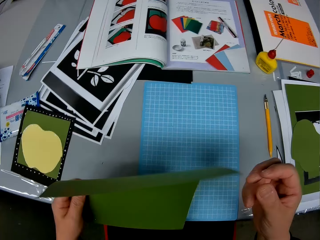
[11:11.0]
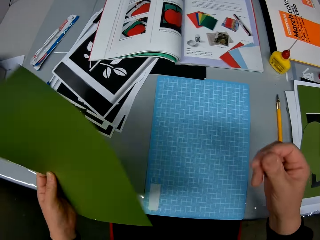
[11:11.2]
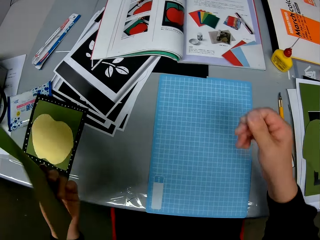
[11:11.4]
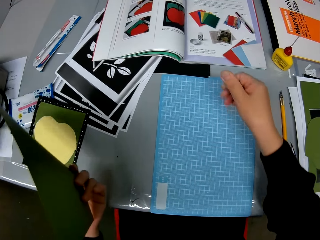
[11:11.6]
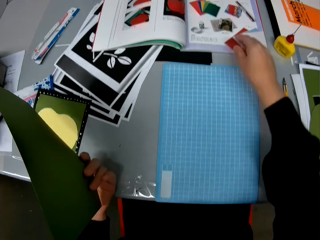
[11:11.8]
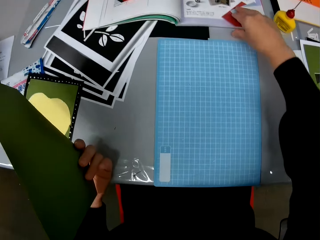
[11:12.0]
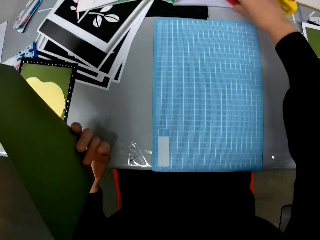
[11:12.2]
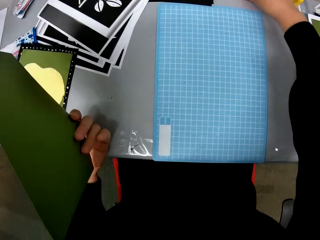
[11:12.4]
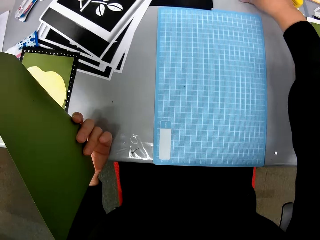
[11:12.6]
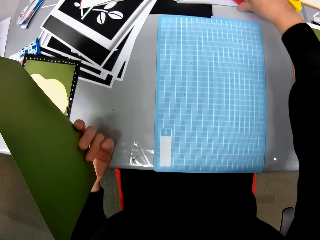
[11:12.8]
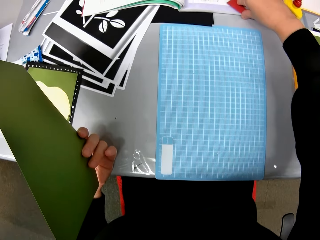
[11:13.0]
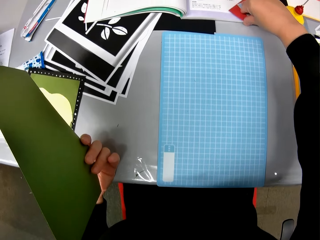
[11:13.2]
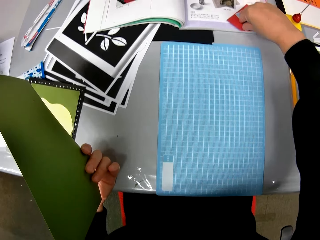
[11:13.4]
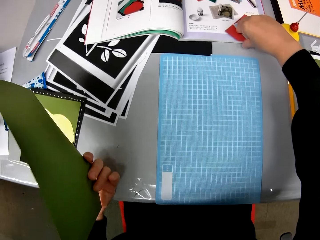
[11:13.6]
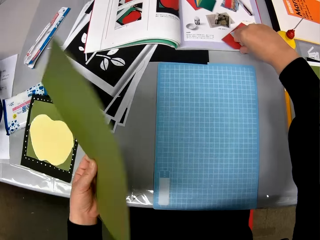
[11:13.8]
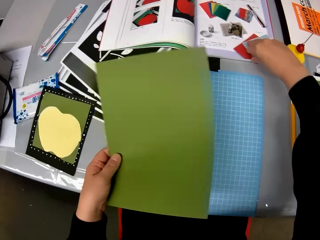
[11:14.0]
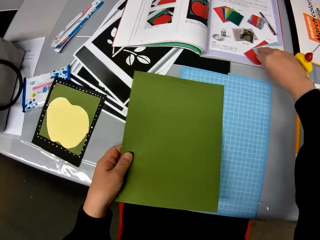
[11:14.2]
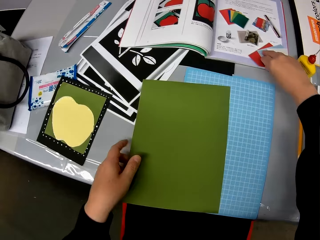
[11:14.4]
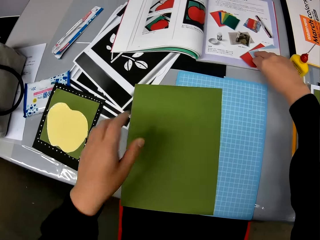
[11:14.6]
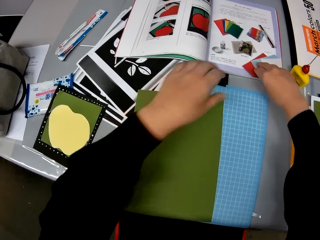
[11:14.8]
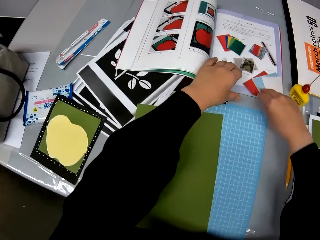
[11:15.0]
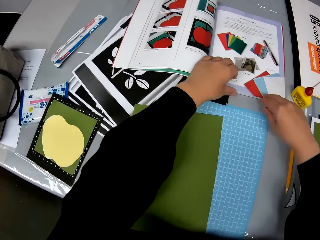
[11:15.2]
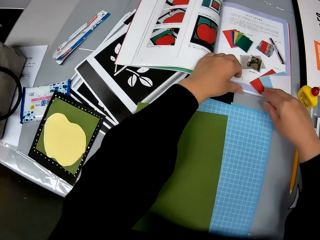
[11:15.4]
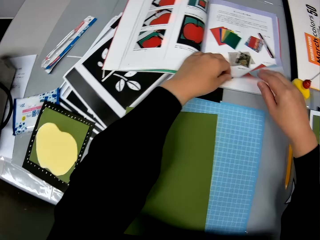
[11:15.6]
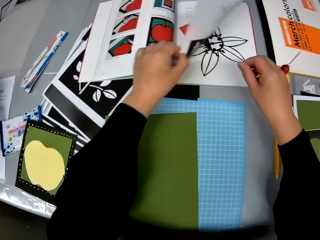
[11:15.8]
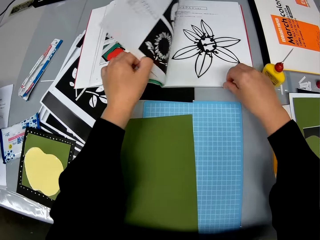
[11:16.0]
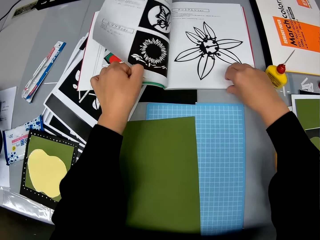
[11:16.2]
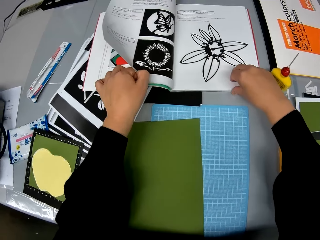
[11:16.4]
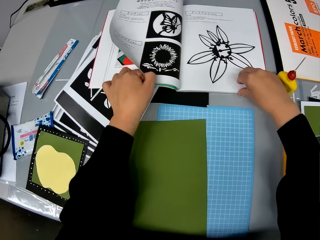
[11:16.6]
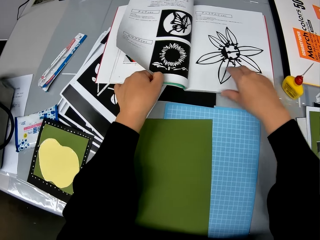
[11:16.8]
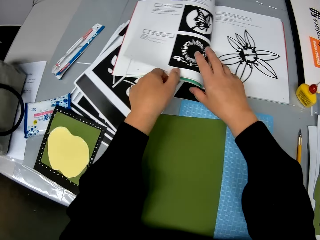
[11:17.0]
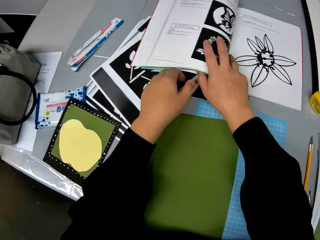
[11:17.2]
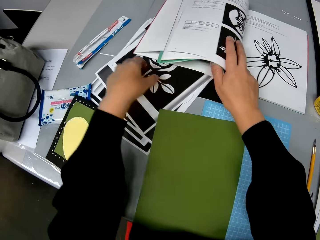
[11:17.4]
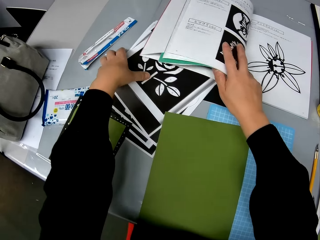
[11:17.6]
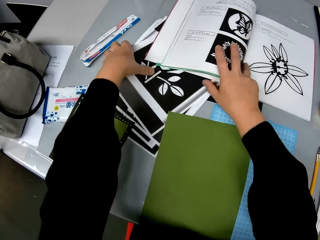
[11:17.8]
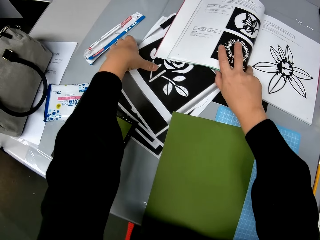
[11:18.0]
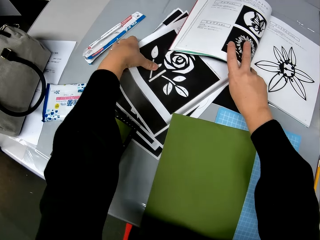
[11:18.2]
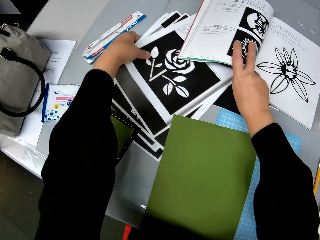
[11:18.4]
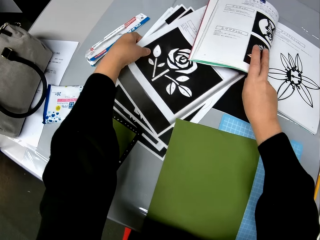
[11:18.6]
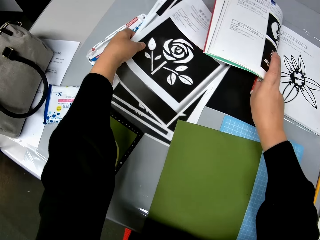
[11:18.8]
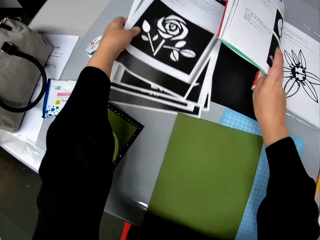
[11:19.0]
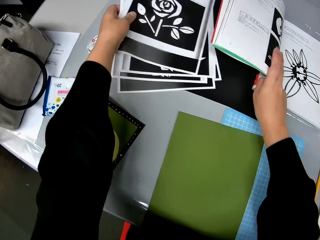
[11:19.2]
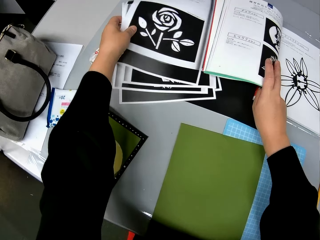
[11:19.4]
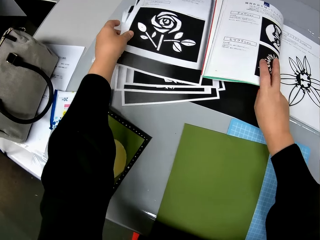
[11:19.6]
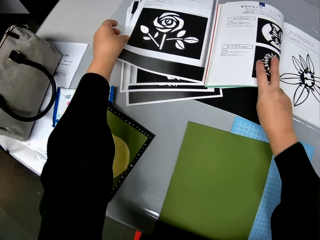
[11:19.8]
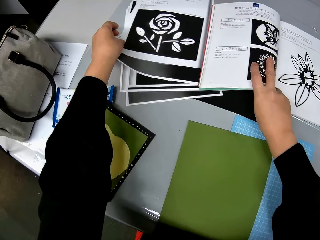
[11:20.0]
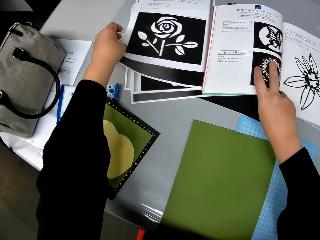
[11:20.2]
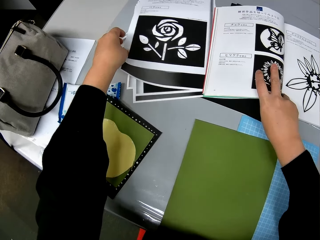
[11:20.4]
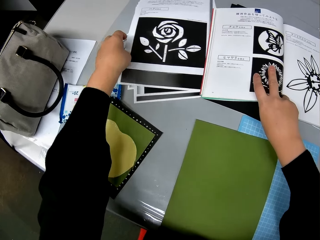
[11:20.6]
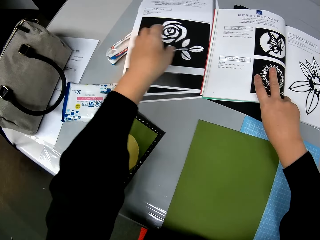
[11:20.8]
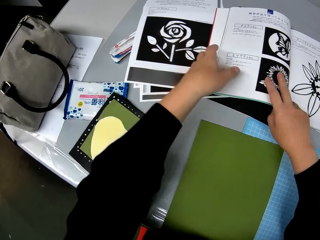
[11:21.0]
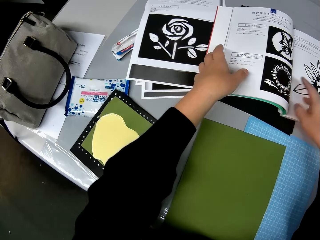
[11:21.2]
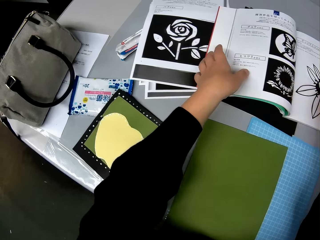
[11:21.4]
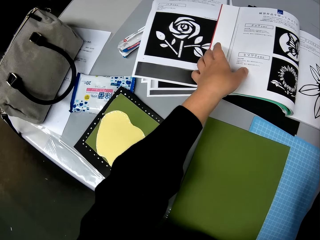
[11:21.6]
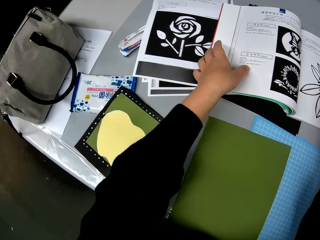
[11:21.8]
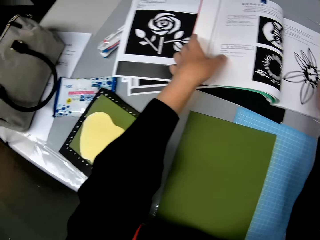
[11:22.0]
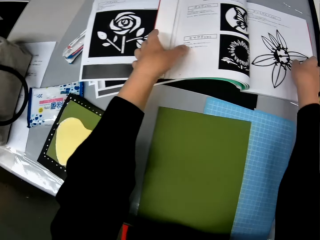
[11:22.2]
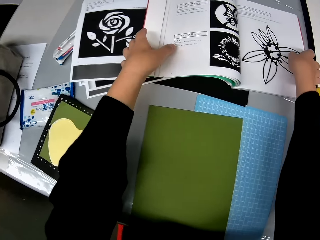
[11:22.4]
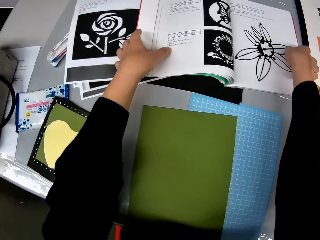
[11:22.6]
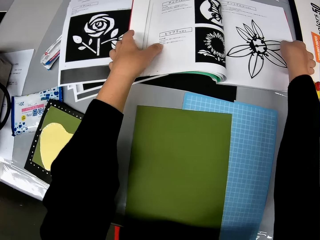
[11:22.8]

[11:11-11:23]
The camera wearer holds the paper with the other hand. She touches a book with her right hand. She flips the paper. She holds a book page. She drops the big green cardstock on a cutting mat. She flips a page of the book with her hands. She moves papers with drawing on them with her left hand along the surface of the table. She holds the book. She moves the book. She holds the book. She flips the pages of the book with her hands. She moves a hand along the book.

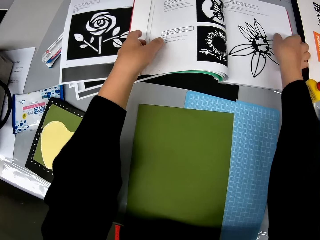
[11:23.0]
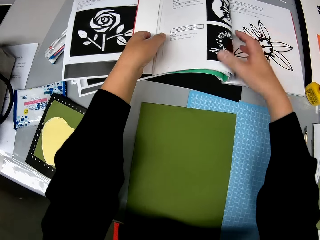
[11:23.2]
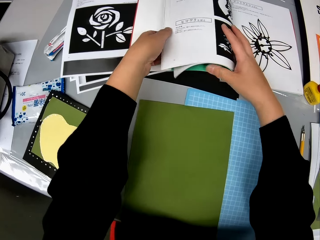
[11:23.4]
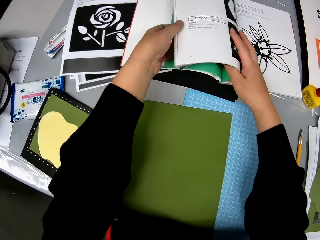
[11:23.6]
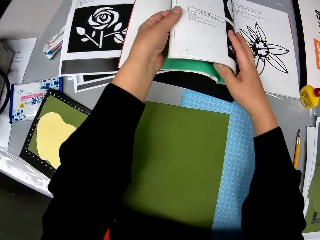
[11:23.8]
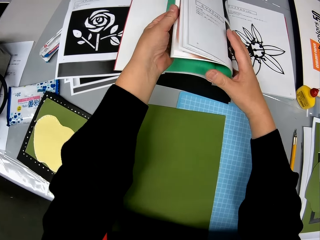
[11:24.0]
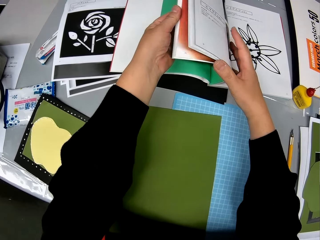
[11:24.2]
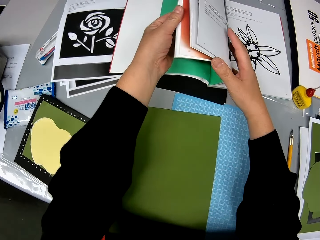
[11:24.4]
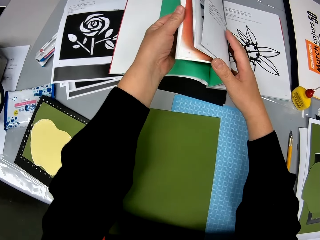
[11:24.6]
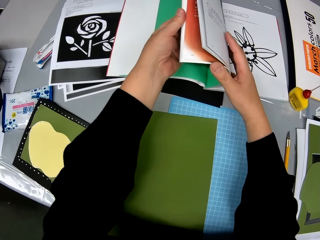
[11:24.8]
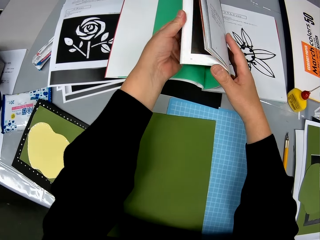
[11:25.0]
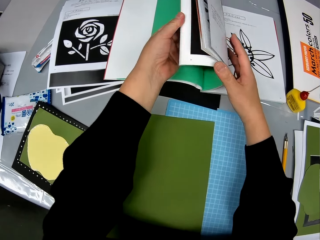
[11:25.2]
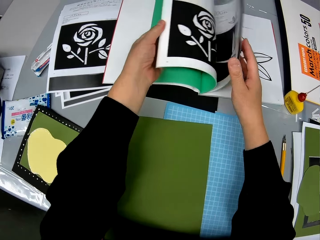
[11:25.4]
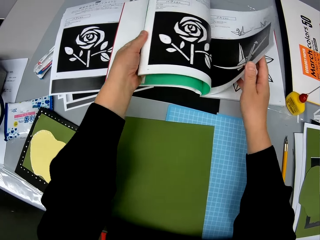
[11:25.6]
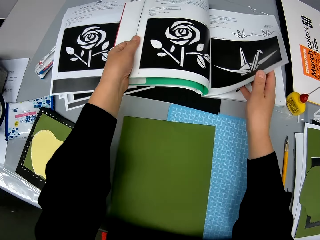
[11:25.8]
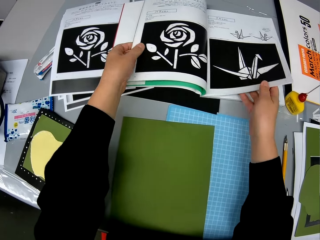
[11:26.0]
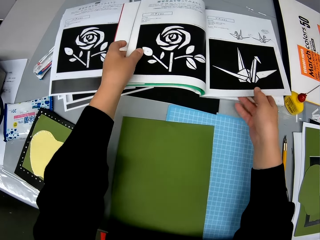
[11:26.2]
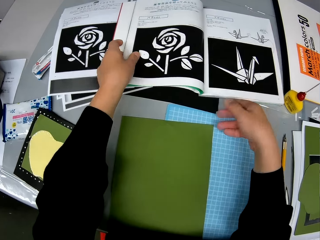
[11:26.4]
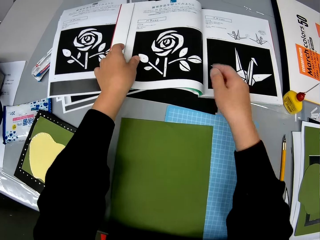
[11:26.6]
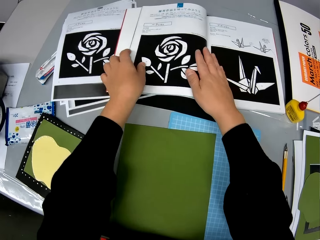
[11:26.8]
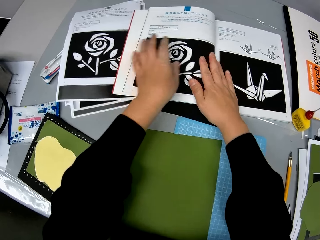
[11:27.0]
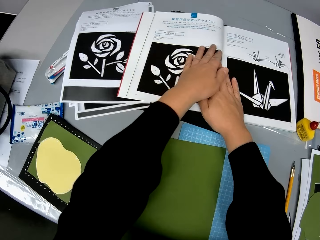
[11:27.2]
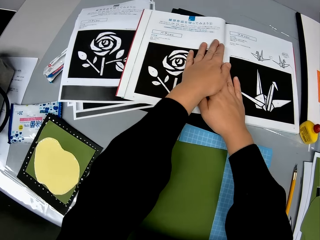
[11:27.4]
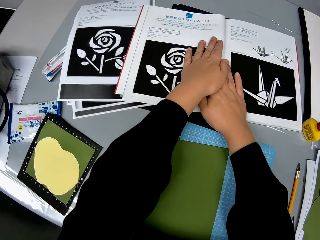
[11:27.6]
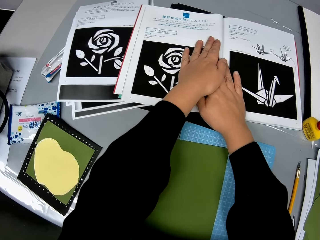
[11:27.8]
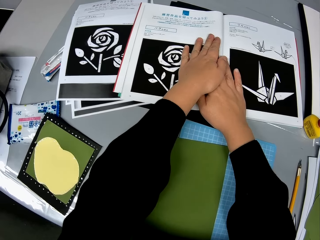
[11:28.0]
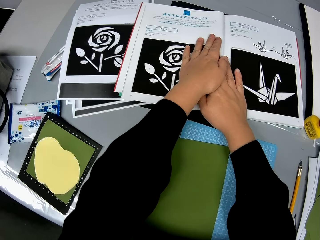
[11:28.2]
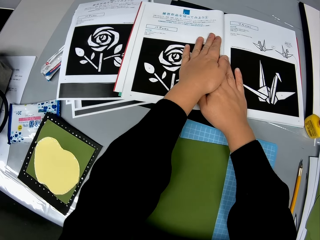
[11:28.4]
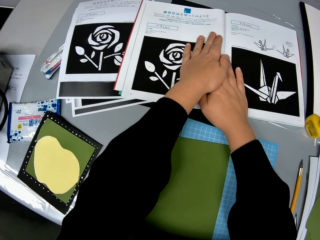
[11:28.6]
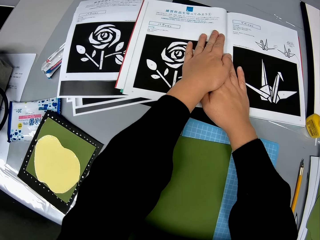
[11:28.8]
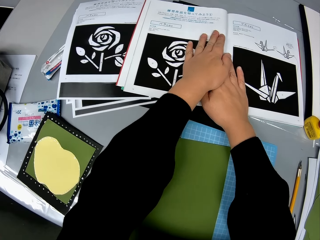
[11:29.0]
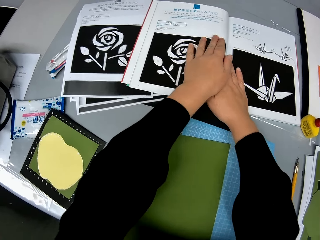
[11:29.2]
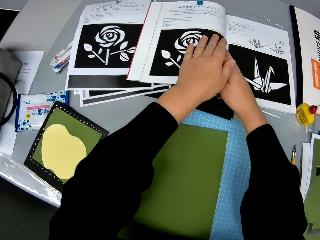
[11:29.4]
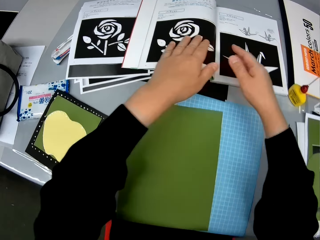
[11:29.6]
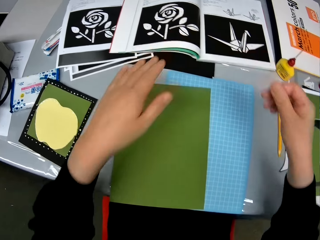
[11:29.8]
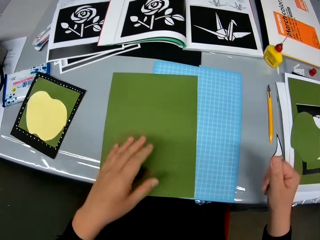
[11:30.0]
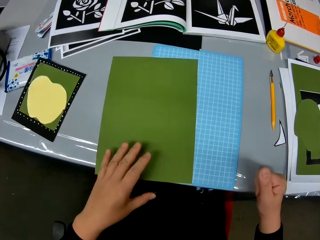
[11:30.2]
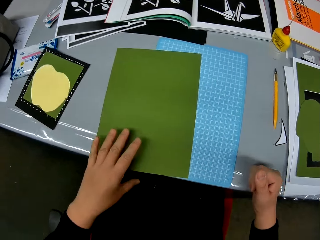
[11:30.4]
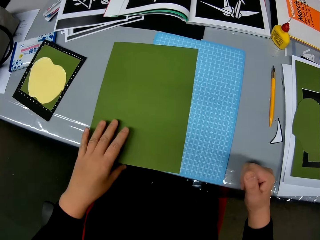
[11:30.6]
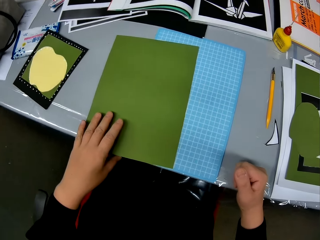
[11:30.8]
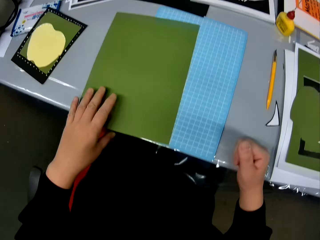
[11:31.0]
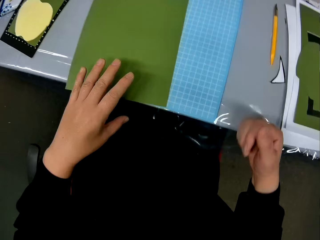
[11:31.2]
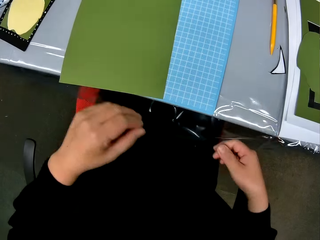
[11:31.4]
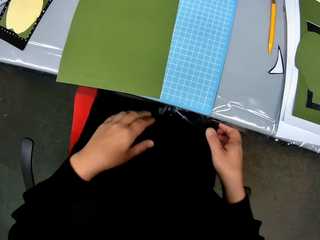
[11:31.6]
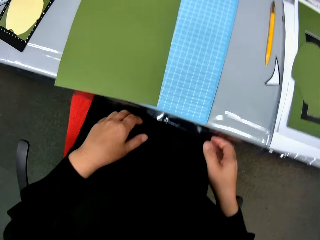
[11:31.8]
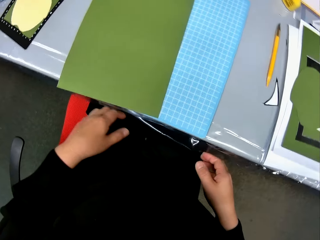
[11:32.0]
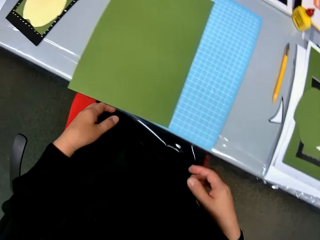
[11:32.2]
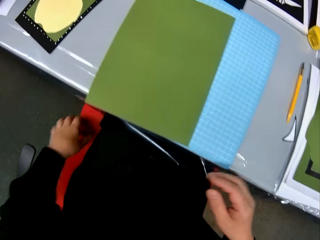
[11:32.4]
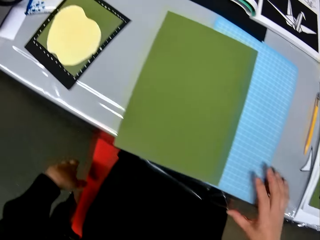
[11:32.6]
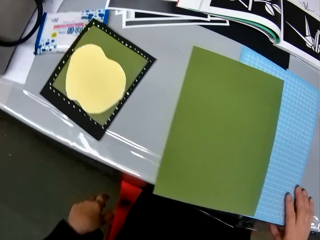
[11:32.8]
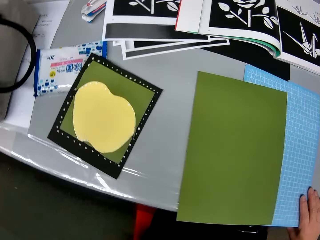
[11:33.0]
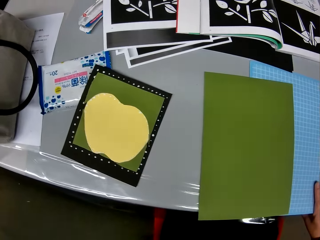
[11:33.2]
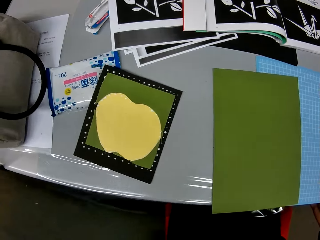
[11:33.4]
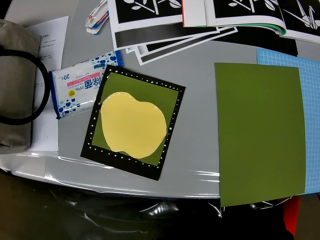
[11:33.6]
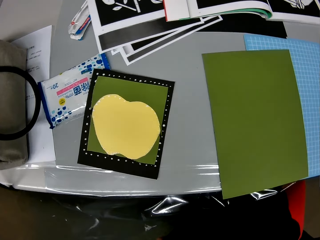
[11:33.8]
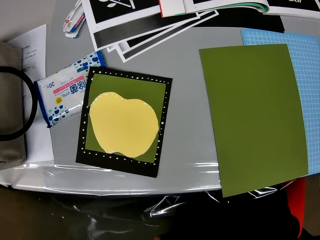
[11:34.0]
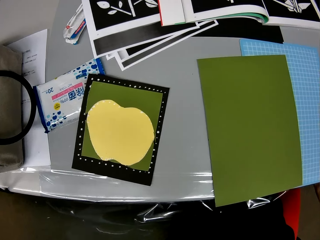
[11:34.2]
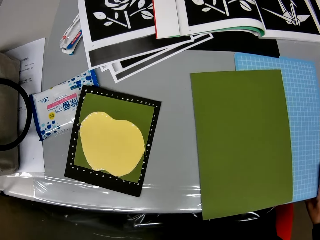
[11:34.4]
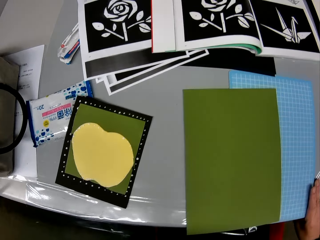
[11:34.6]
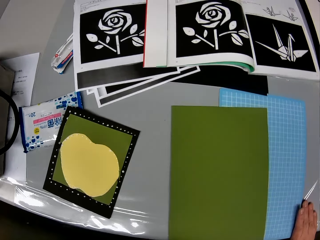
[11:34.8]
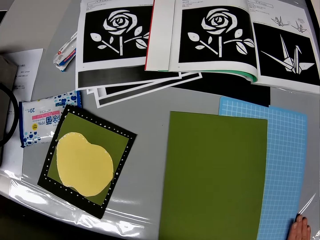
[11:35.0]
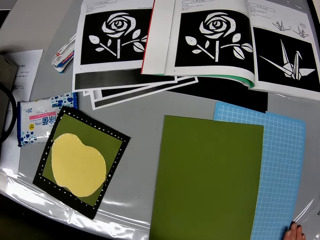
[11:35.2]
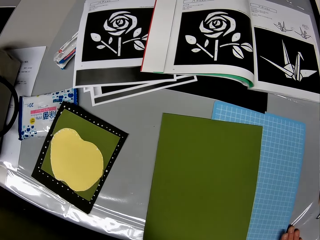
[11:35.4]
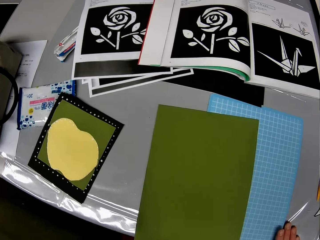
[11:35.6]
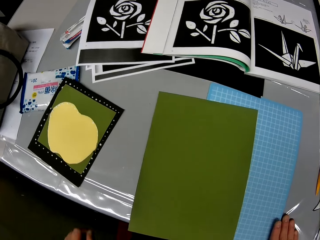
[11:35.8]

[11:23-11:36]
The camera wearer holds the book. They hold the book again. They open the book. They remove a hand from the book. They press the book with their hands. They remove a hand from the book. They adjust their position on the chair. They put a hand on the table. They put a hand on the paper. They remove their hands from the table. They put a hand on the table. They adjust the plastic bag.
